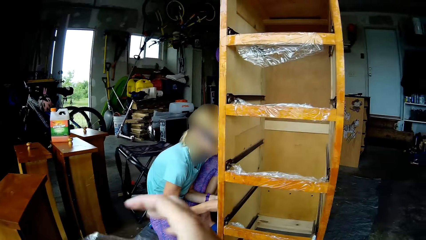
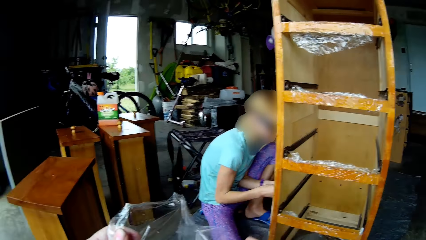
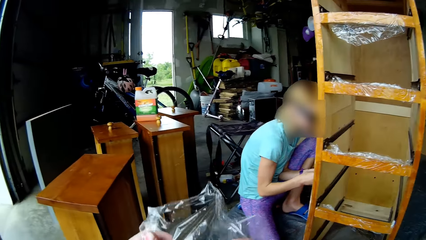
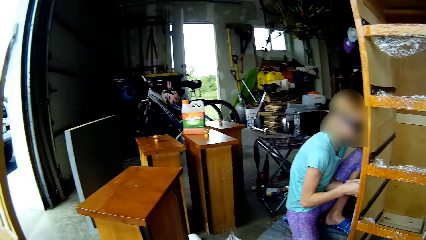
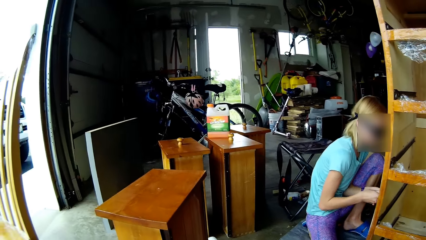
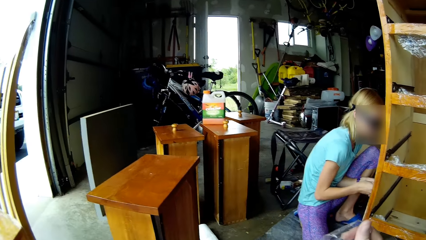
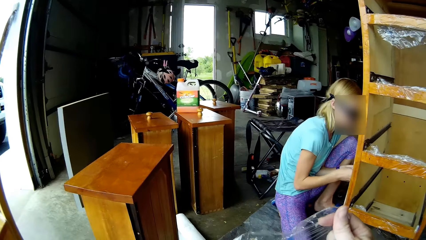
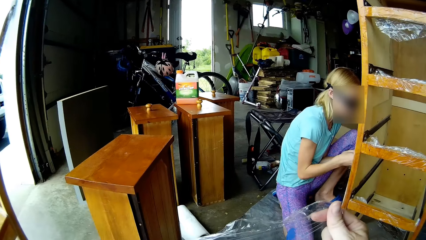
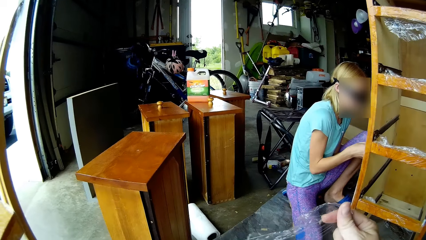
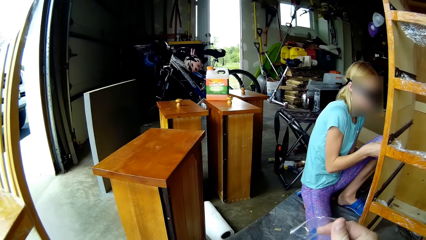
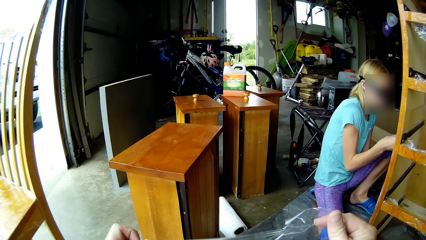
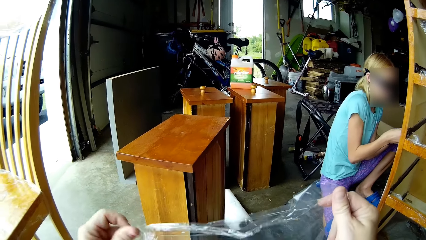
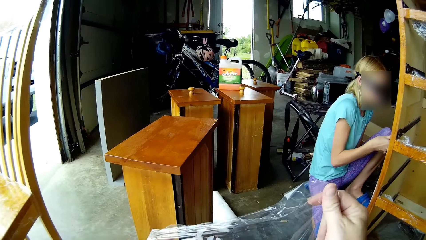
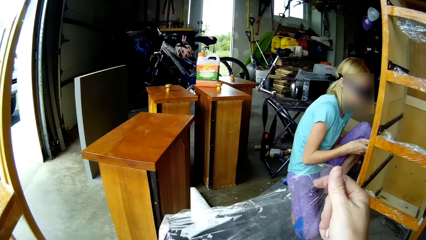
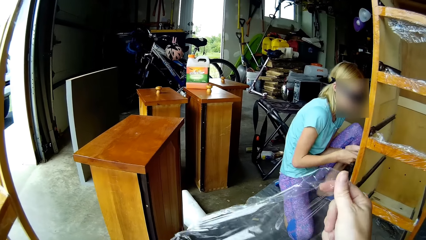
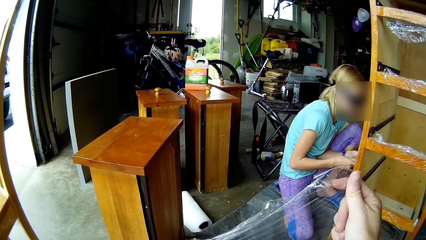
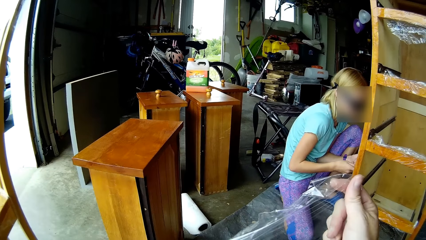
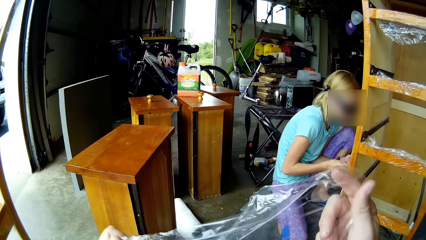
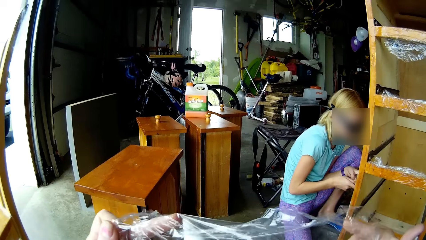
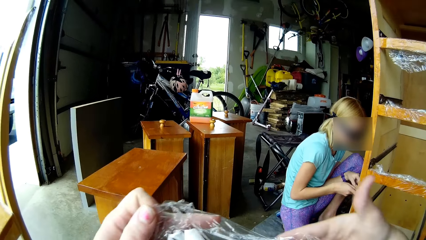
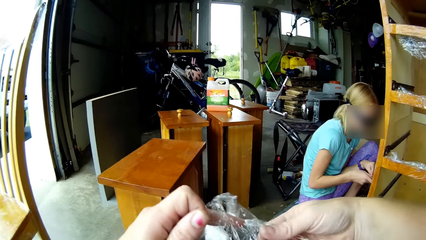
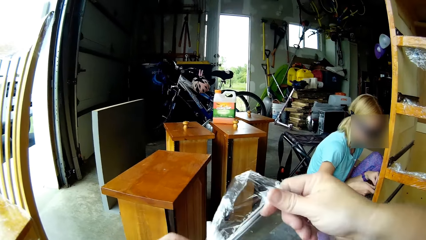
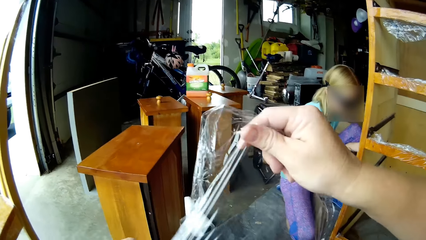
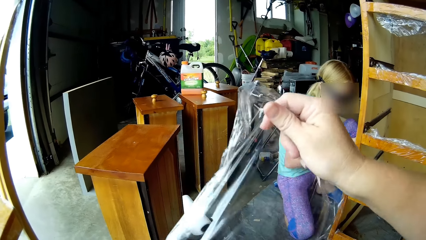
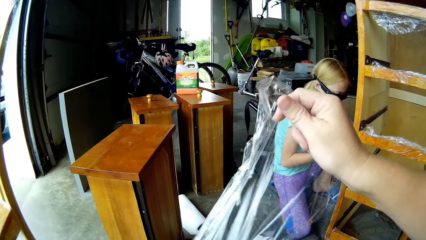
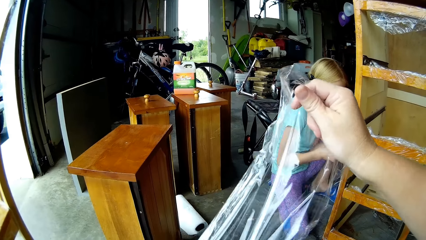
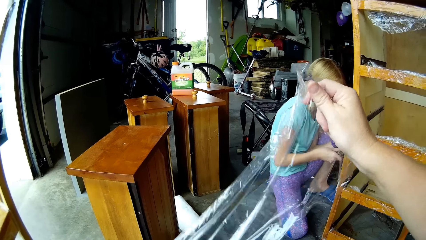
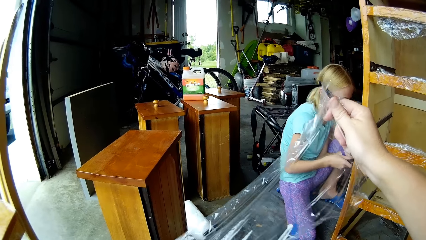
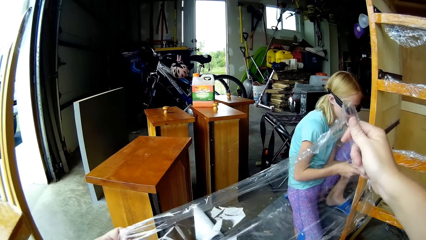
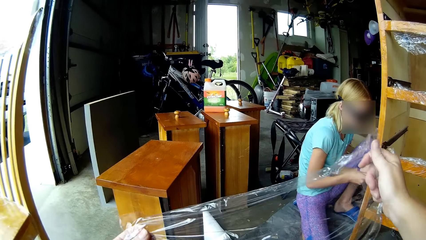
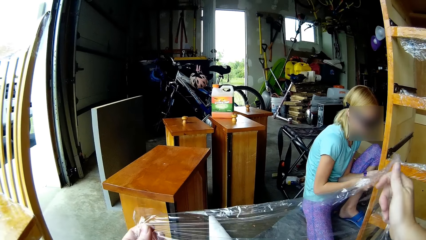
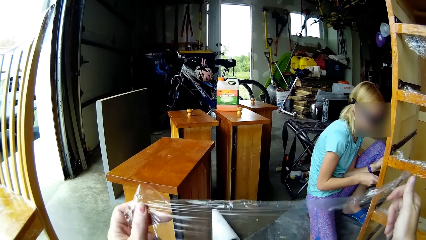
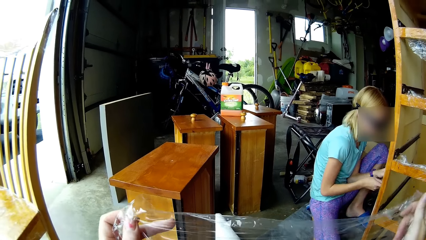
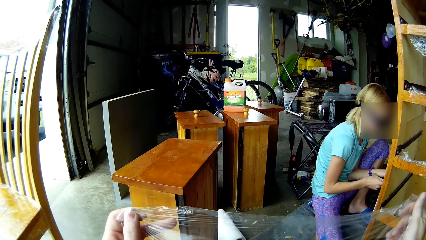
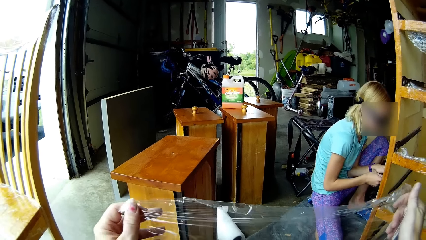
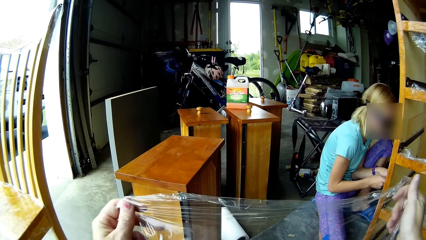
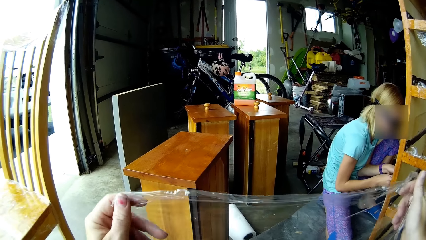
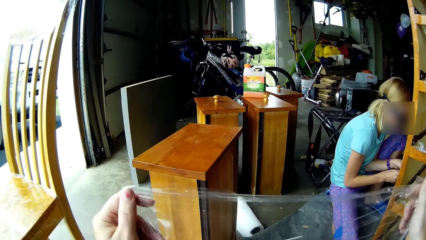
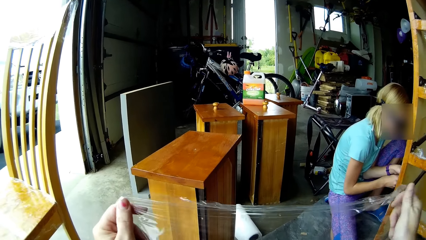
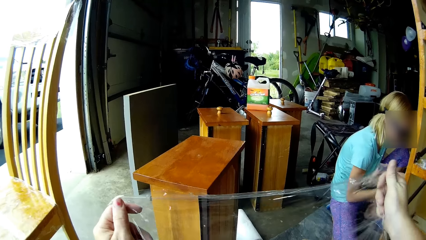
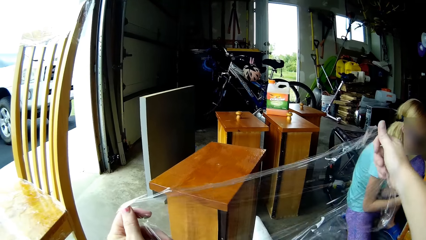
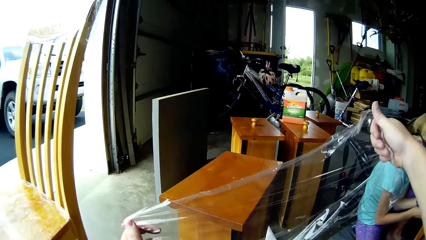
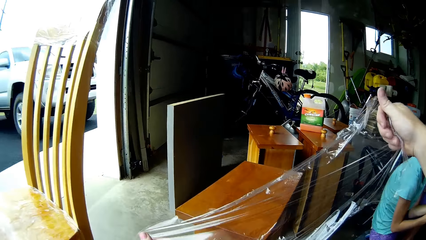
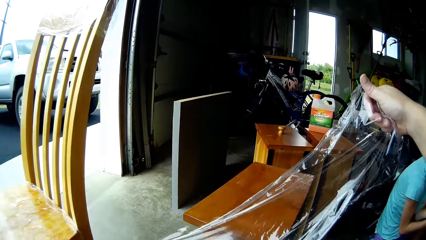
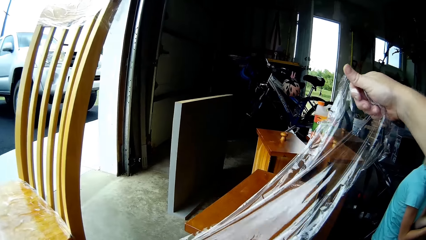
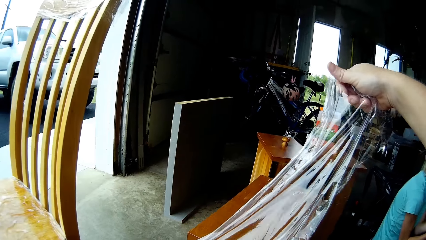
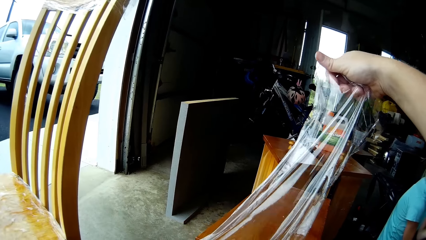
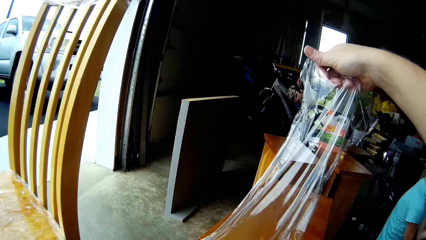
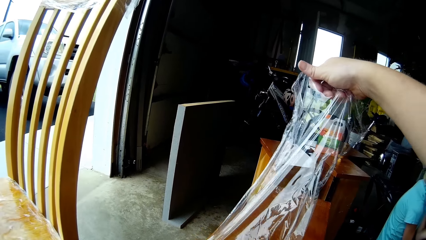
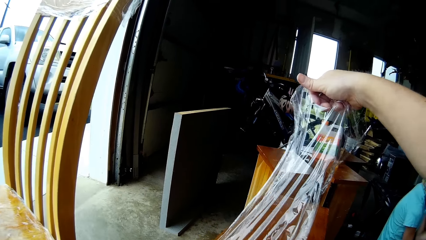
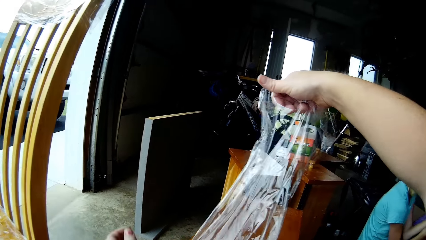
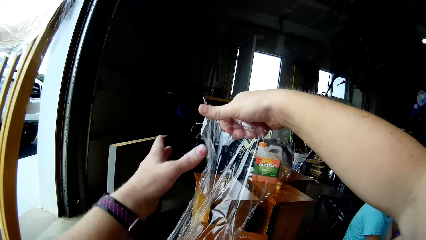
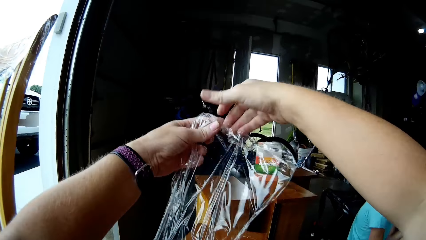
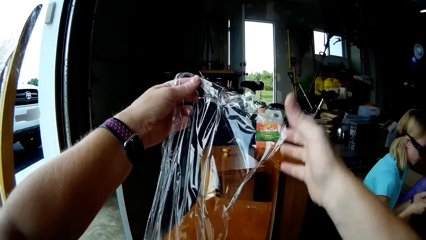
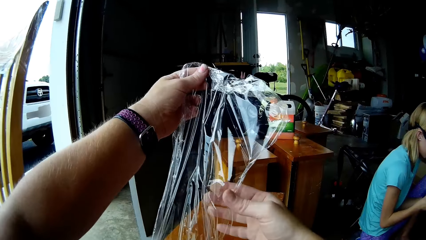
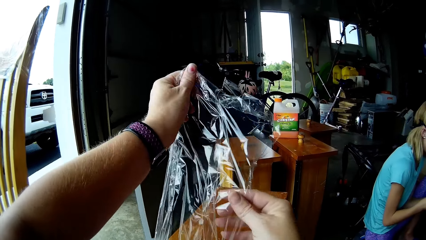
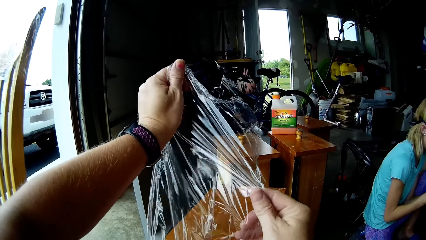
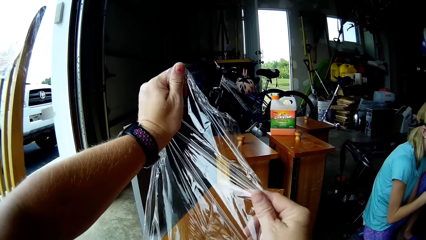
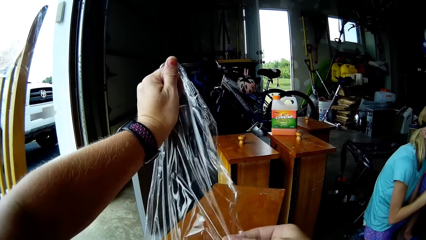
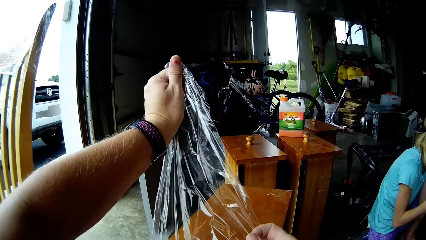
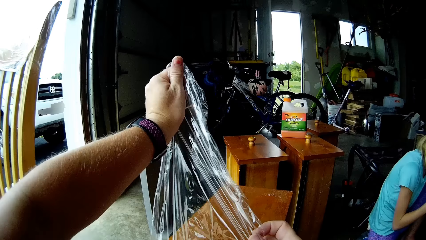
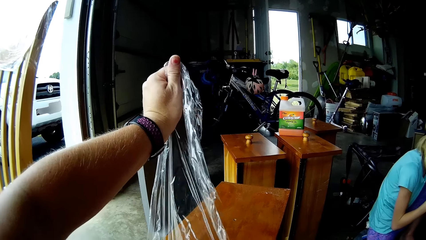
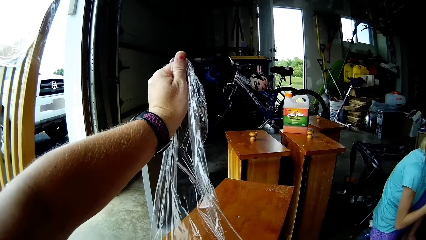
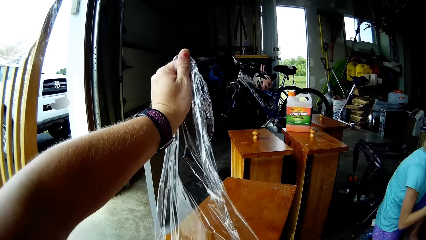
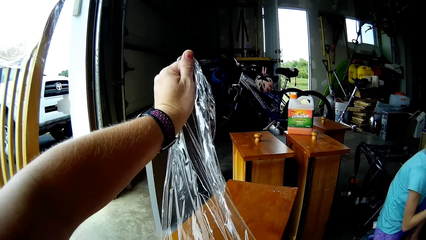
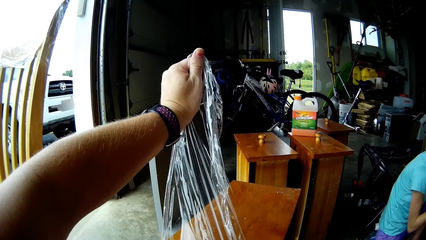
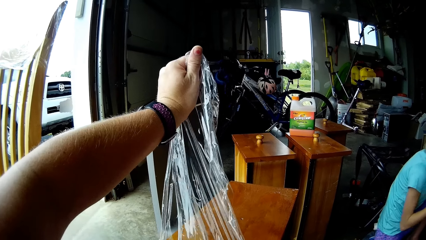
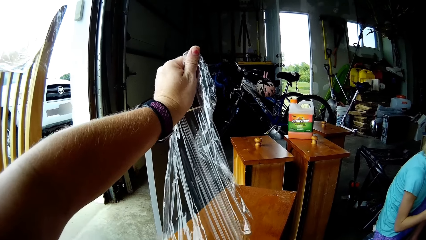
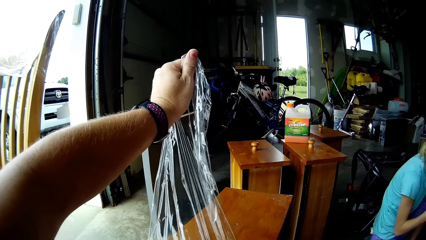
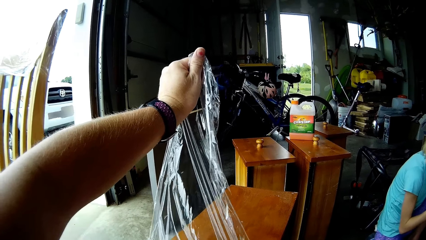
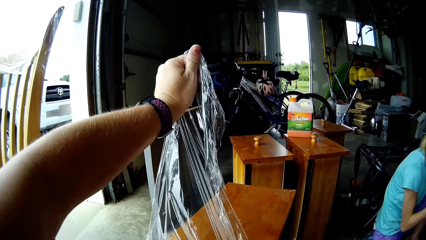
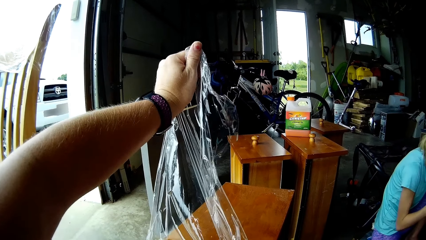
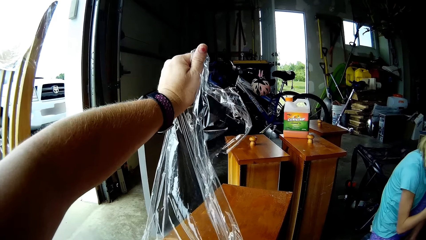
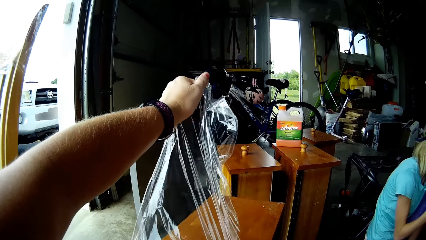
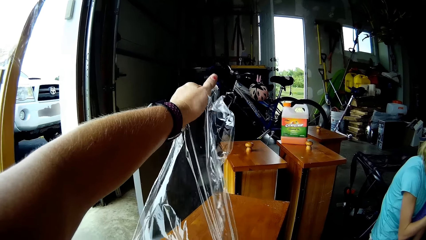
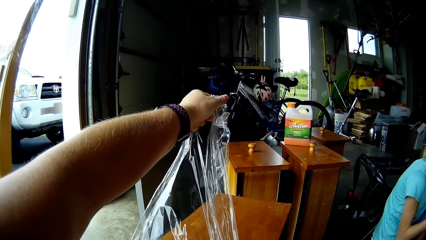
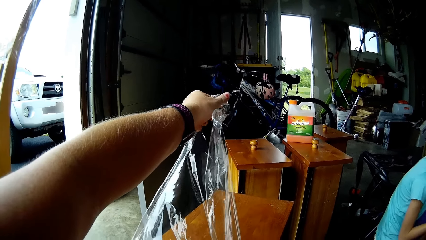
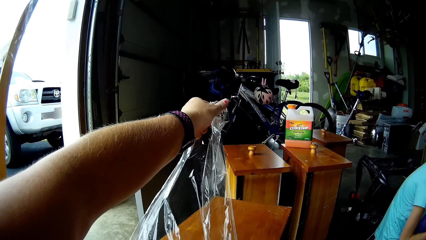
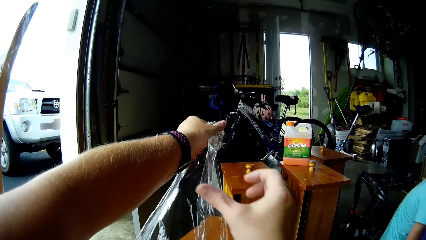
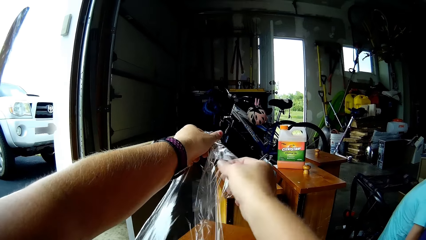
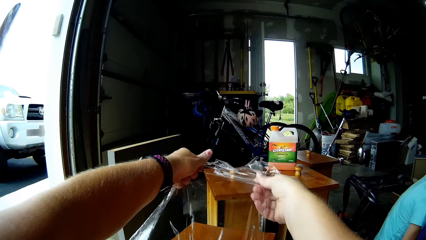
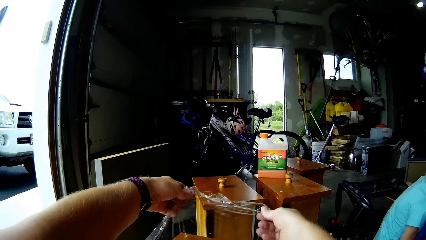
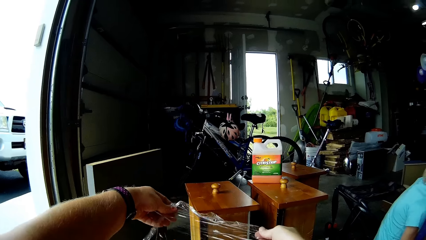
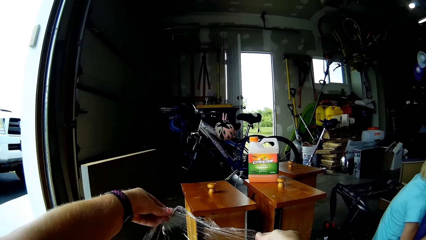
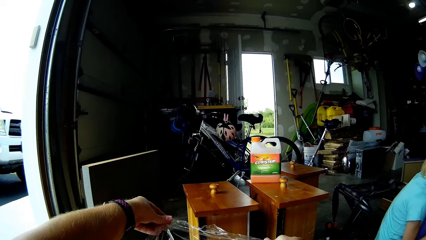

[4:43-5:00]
The camera wearer pulls the foil paper or polythene paper. A woman scrapes paint from the cupboard. The camera wearer speaks. The woman scrapes paint from the cupboard again. The camera wearer straightens the foil paper. They look at the polythene paper. They put the polythene paper on the table. They straighten the foil paper.
